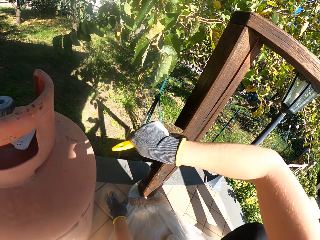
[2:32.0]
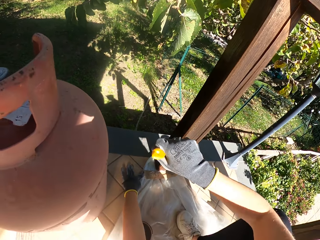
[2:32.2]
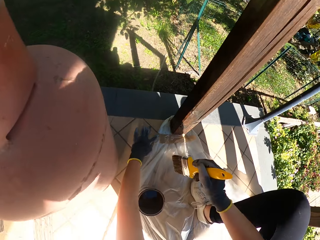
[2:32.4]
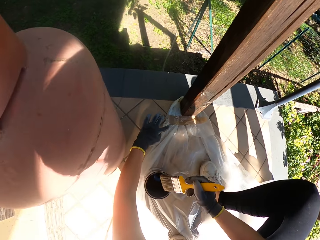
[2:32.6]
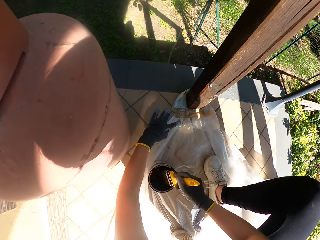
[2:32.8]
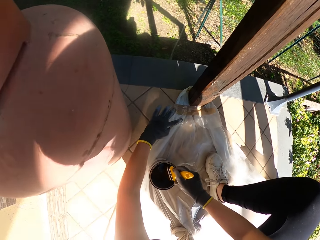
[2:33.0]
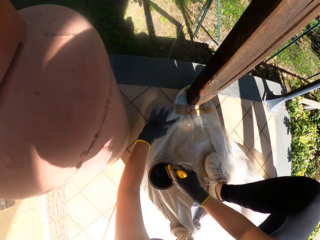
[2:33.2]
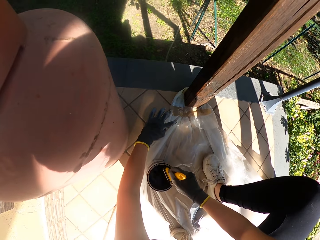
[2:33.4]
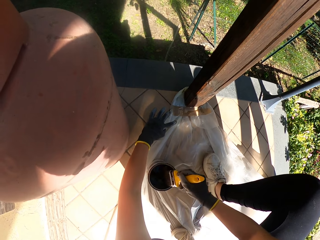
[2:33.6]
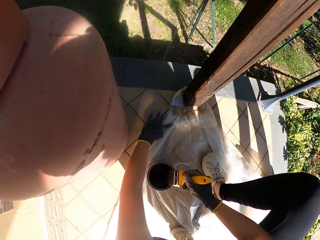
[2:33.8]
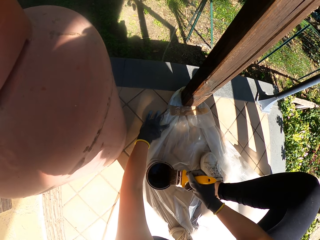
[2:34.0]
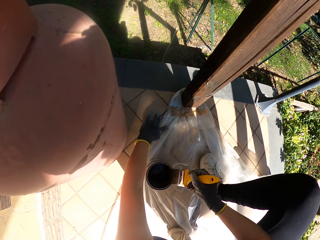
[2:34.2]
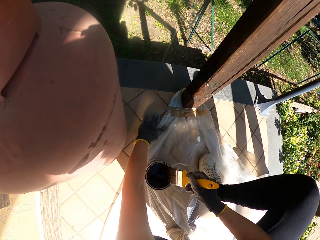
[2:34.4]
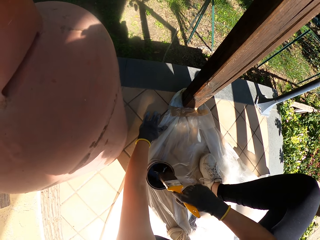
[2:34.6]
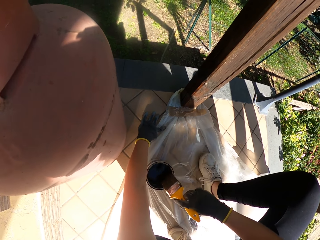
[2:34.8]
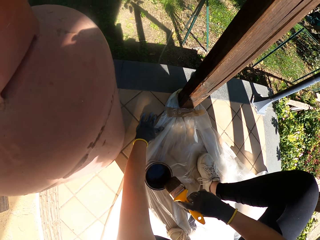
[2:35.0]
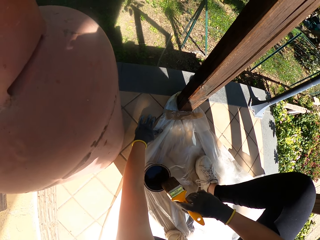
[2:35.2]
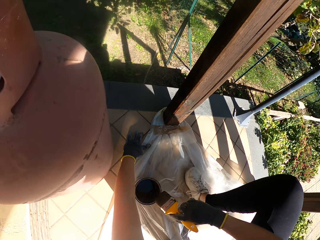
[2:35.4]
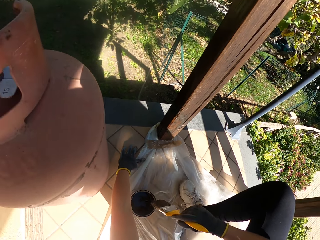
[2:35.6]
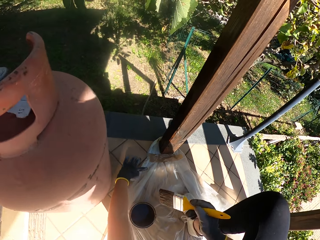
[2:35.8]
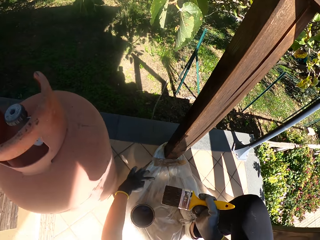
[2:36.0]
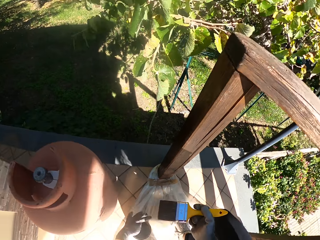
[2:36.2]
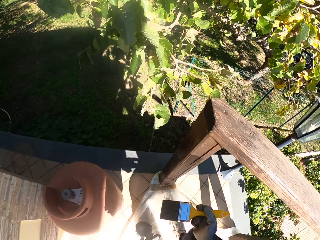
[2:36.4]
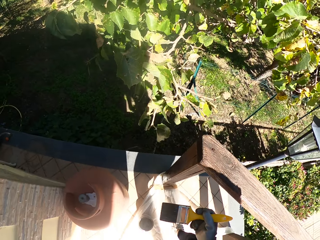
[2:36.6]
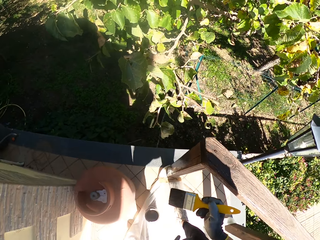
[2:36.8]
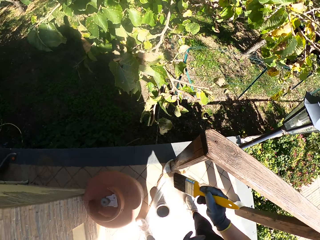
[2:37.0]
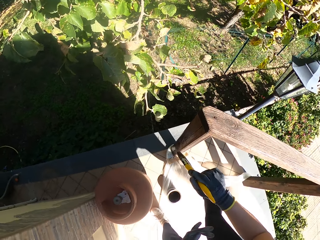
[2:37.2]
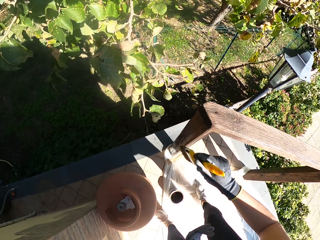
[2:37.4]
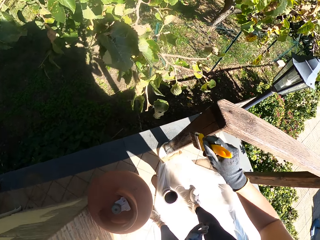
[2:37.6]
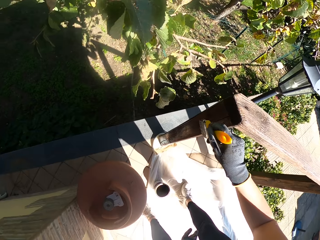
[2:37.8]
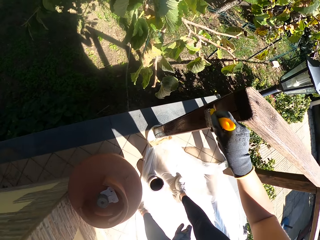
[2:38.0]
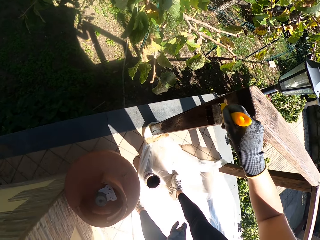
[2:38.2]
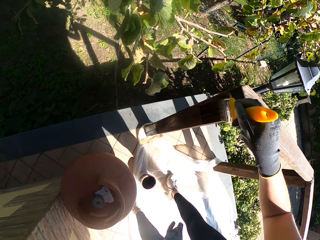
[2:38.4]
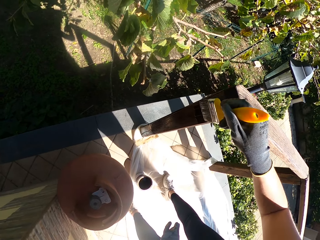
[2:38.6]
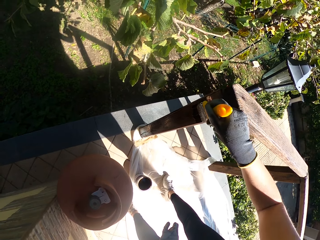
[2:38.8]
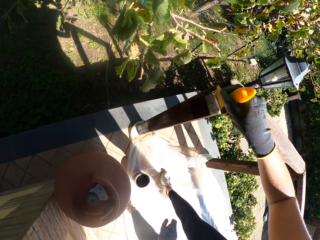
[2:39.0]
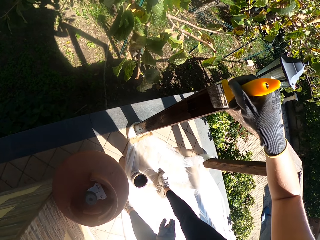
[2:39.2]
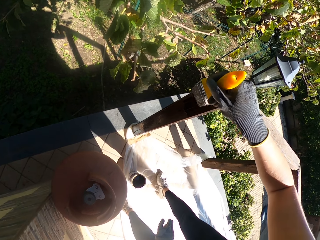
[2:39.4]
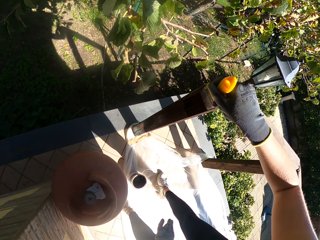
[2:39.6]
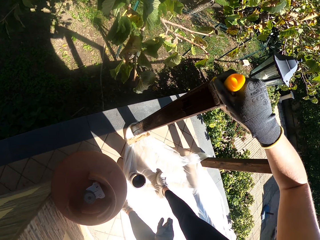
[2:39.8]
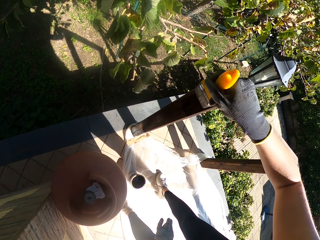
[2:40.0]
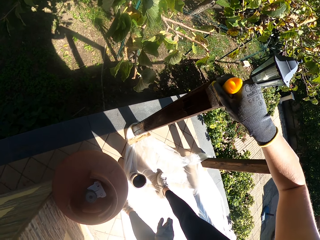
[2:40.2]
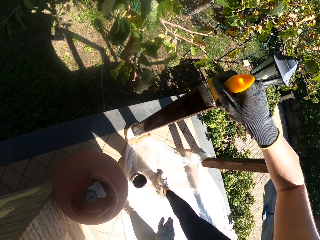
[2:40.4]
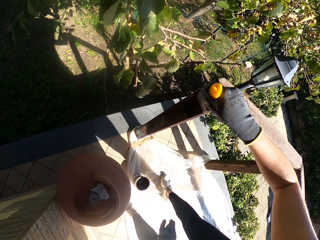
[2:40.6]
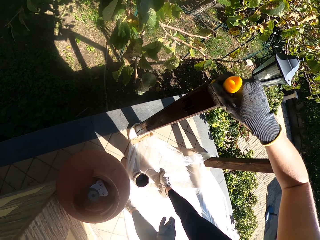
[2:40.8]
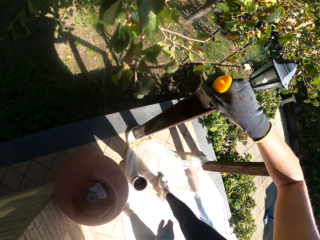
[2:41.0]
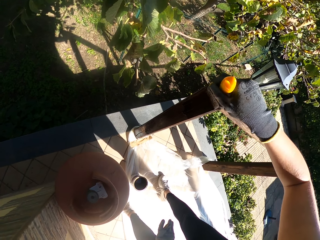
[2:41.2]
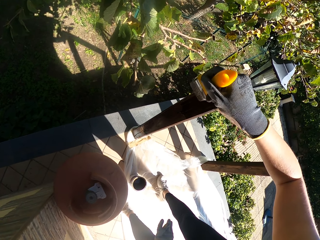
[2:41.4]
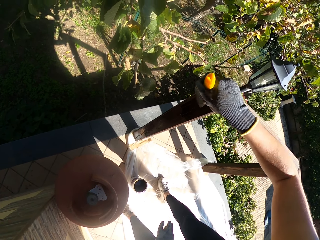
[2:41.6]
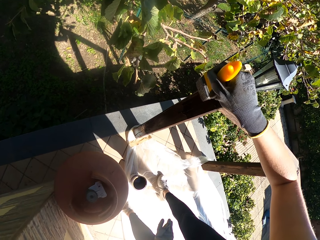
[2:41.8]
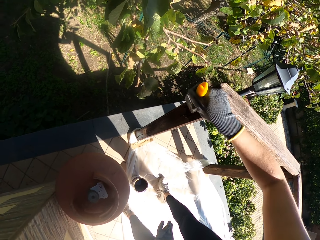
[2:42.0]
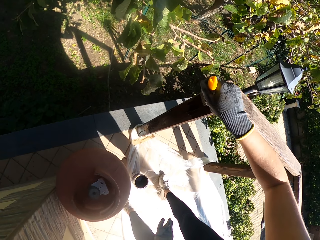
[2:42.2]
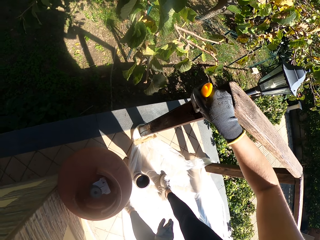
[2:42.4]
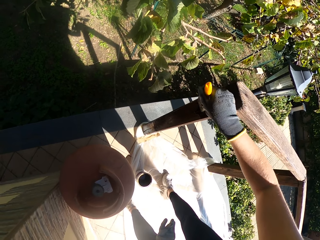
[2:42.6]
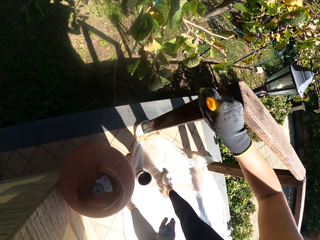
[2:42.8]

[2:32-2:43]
The camera wearer dips the paint brush in the paint can. They wipe the paint brush at the edge of the paint can. They paint the wooden railing with the paint on the paint brush.

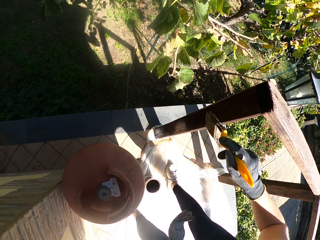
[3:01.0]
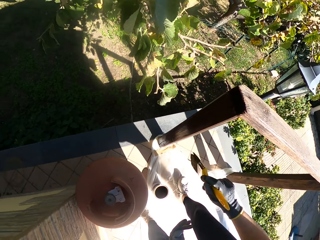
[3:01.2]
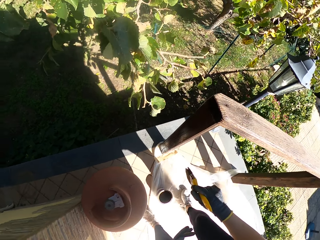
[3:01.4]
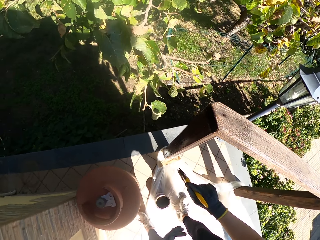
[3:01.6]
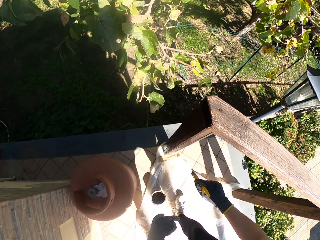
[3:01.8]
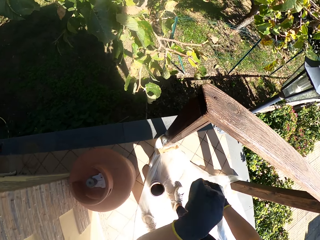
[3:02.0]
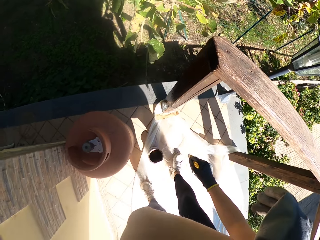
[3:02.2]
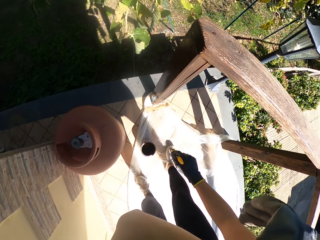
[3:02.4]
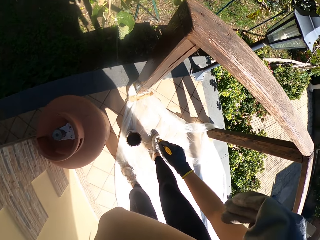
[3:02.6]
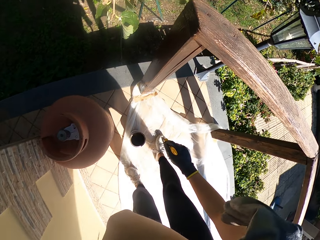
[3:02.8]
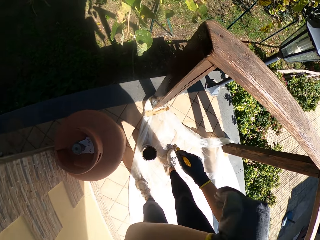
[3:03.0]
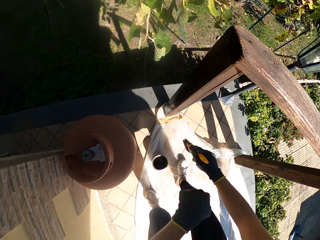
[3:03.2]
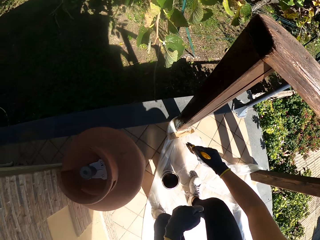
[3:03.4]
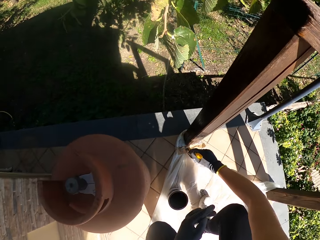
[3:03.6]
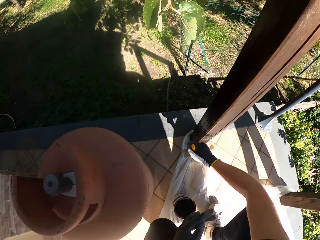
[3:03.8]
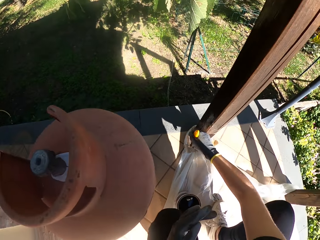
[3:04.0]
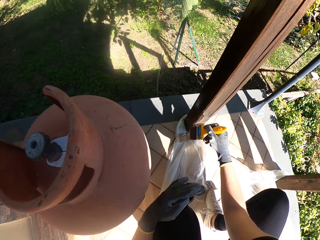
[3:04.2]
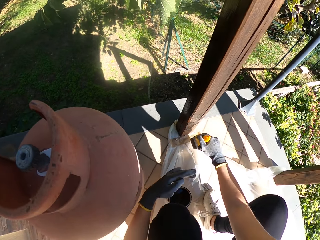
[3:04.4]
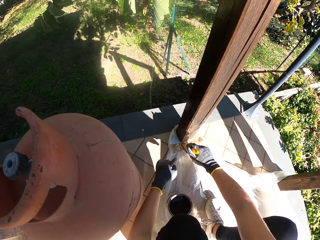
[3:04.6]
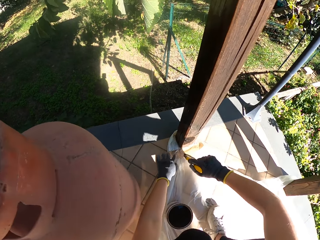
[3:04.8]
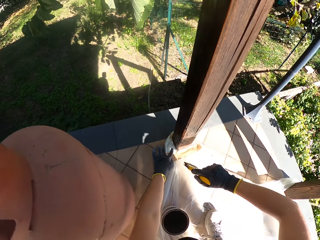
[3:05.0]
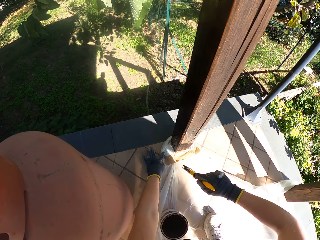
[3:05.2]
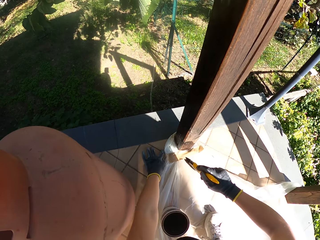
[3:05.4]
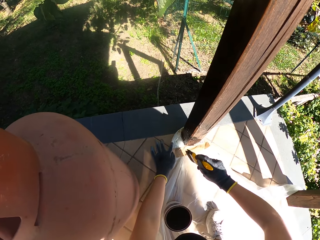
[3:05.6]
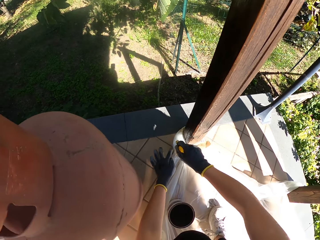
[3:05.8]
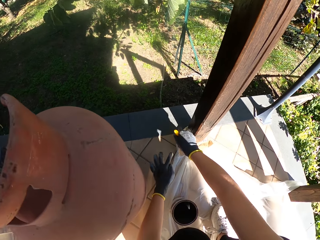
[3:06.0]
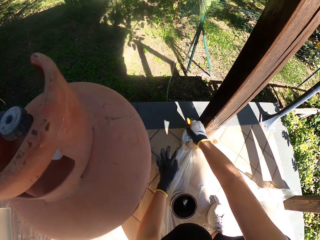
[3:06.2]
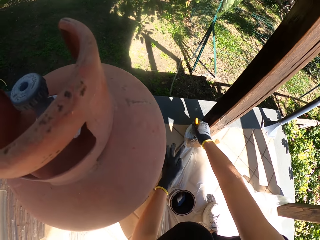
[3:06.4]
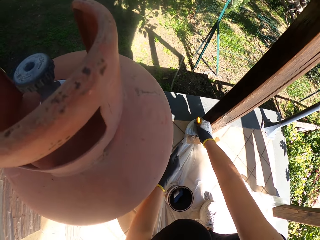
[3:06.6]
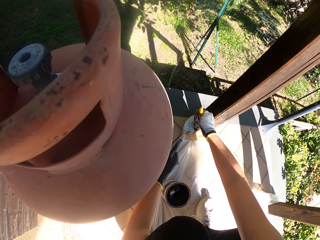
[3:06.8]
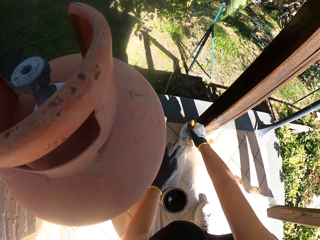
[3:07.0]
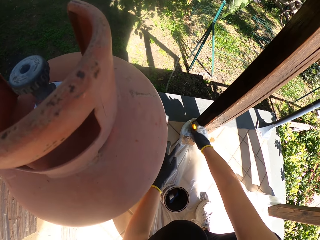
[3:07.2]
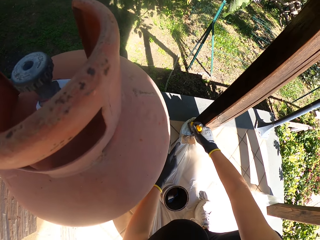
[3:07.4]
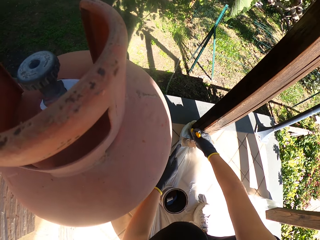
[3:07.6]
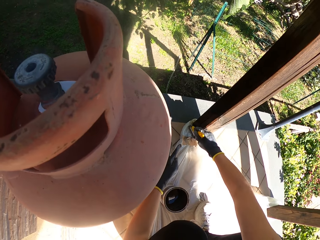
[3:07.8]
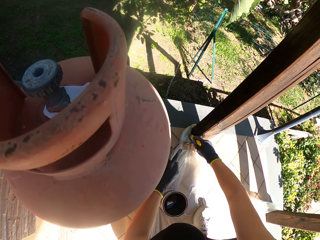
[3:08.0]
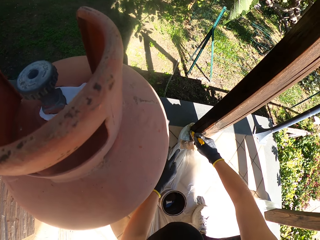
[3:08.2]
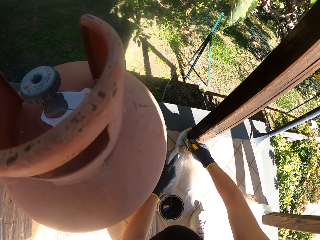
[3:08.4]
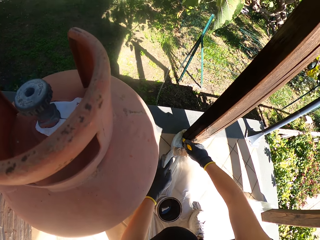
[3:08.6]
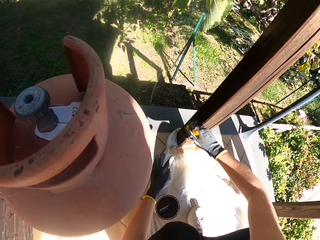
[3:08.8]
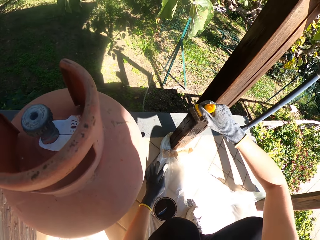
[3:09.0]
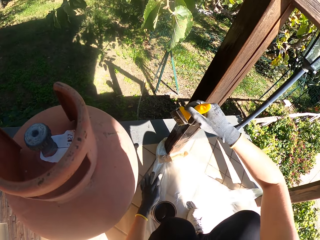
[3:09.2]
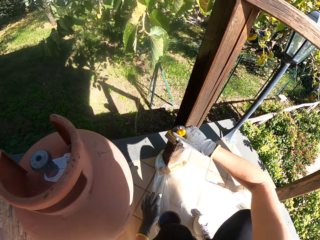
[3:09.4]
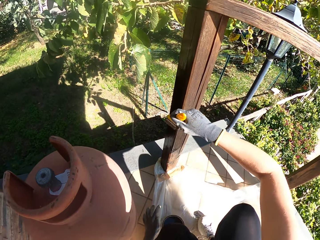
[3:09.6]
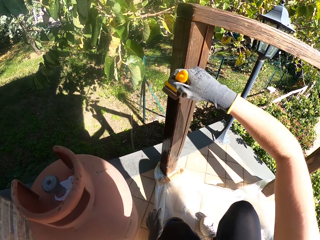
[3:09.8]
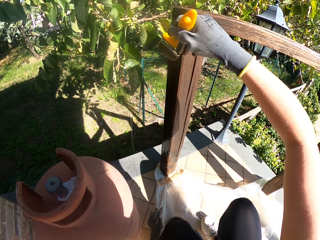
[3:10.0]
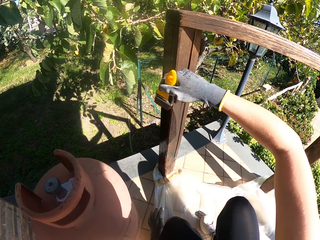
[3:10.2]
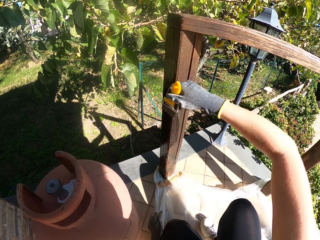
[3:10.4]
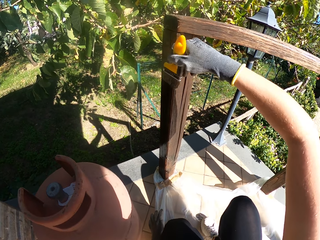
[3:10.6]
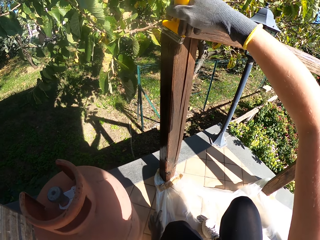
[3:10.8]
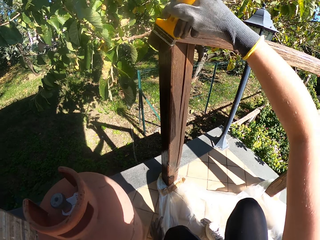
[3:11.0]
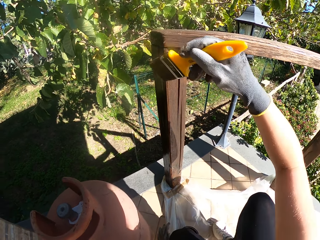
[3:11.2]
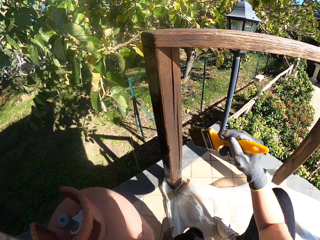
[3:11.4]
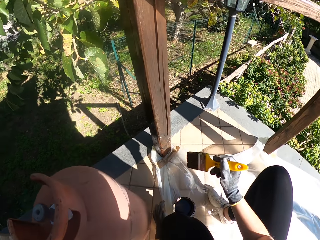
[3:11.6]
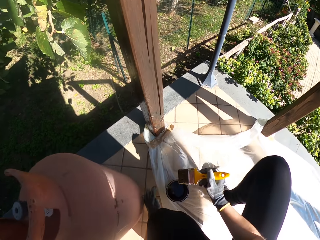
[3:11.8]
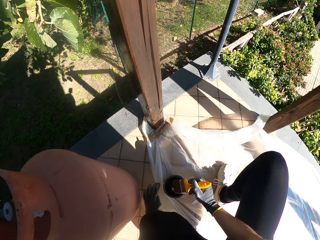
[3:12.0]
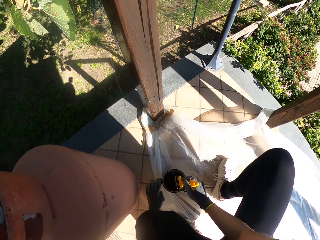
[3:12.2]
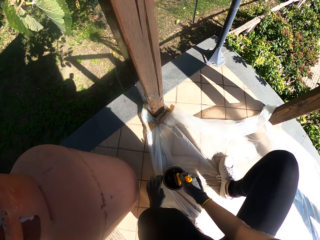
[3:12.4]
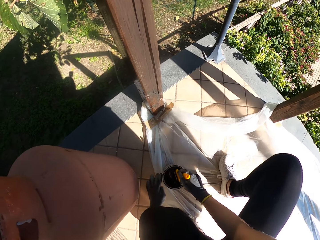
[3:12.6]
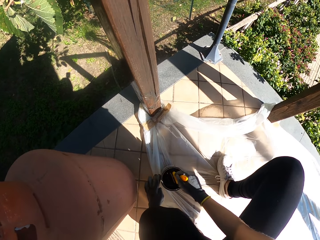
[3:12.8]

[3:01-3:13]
The camera wearer raises his hand. He holds down the plastic paper. He paints the wood. He dips the paint brush in the paint can.
